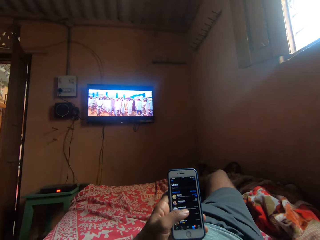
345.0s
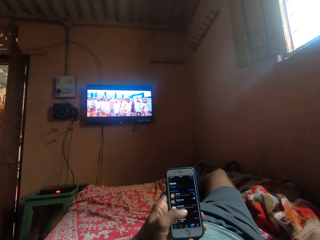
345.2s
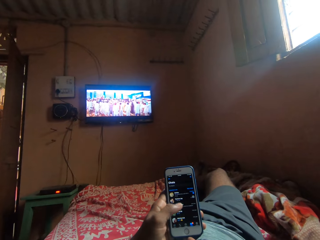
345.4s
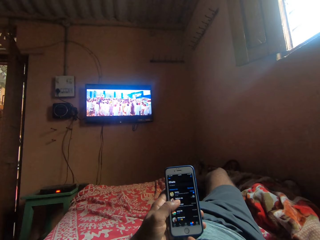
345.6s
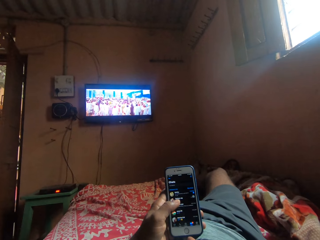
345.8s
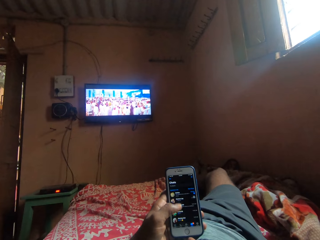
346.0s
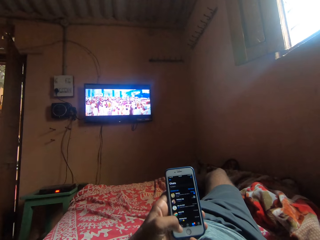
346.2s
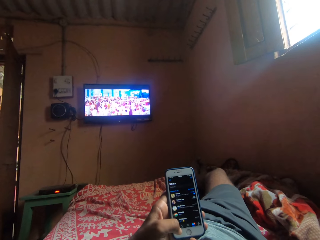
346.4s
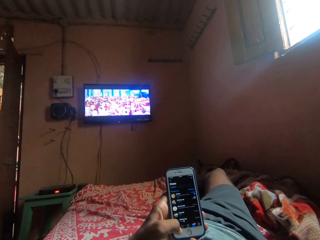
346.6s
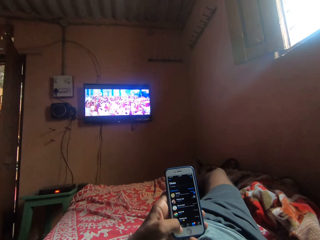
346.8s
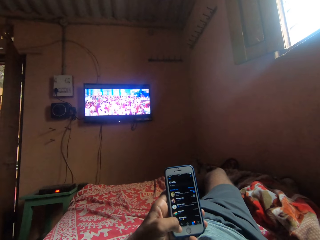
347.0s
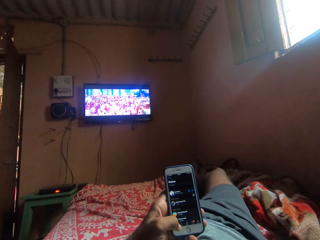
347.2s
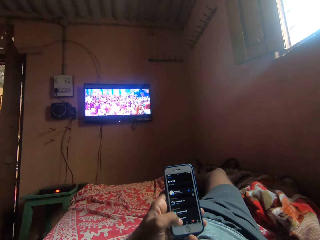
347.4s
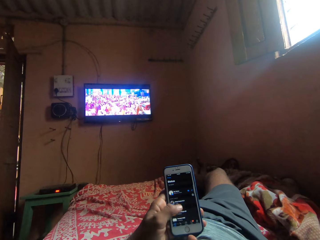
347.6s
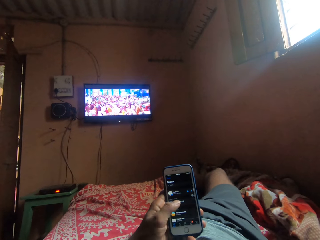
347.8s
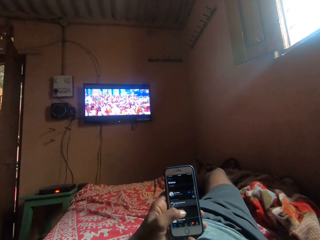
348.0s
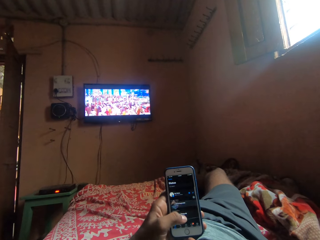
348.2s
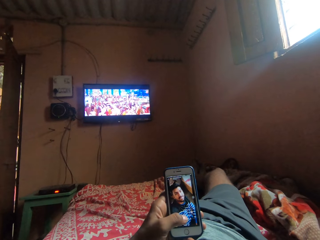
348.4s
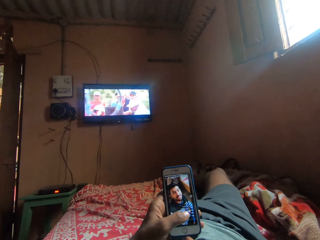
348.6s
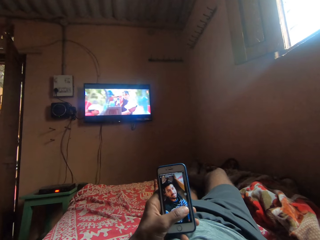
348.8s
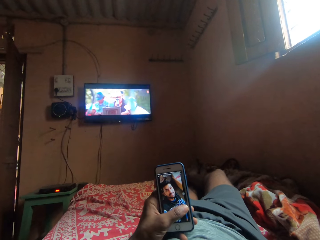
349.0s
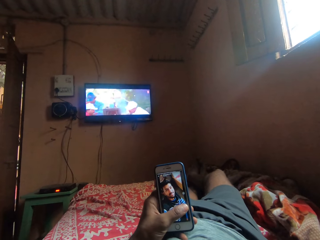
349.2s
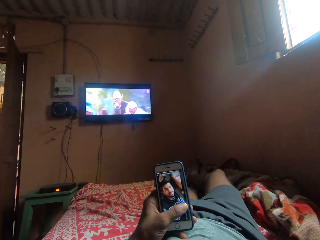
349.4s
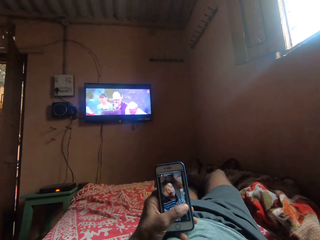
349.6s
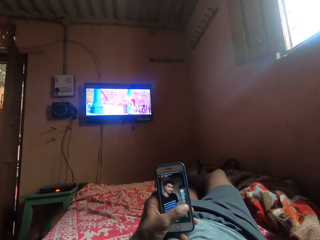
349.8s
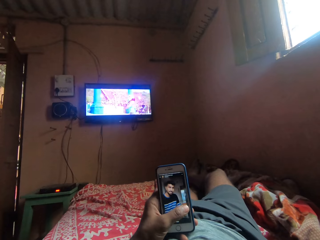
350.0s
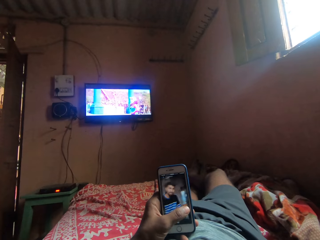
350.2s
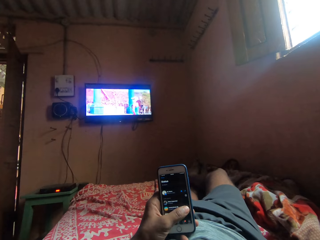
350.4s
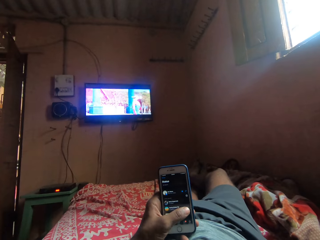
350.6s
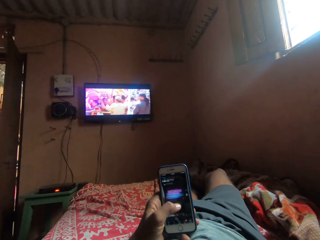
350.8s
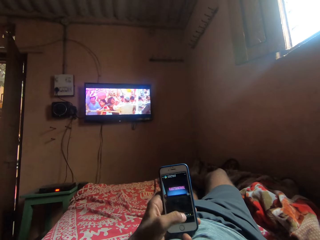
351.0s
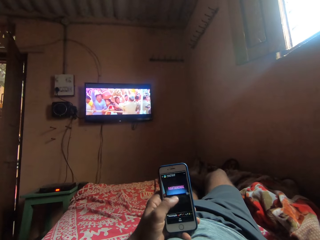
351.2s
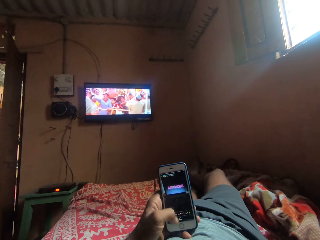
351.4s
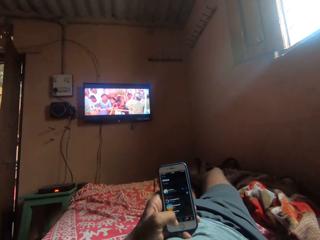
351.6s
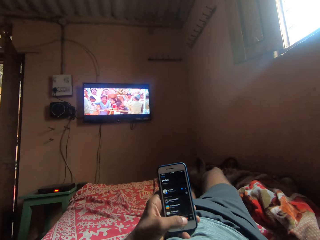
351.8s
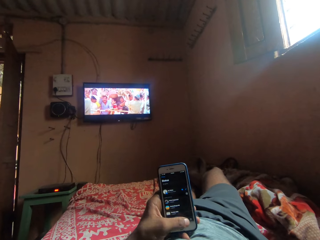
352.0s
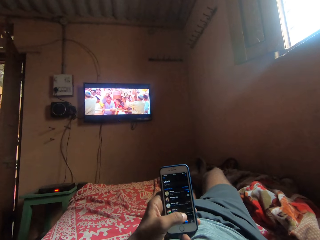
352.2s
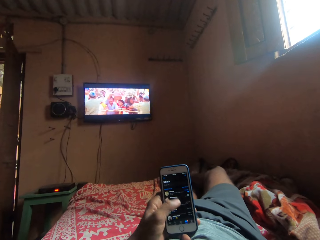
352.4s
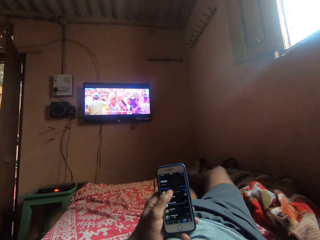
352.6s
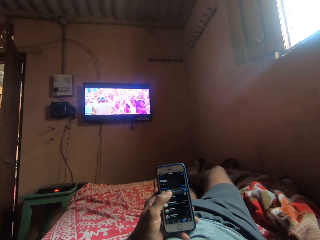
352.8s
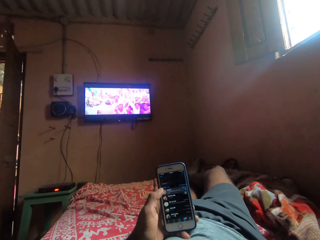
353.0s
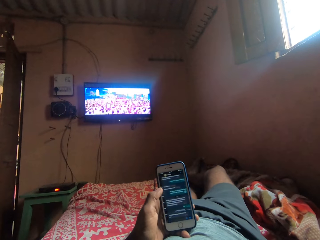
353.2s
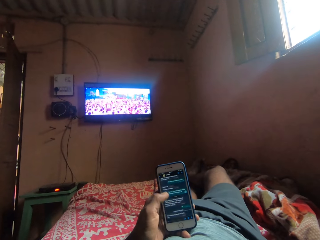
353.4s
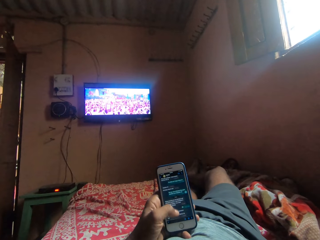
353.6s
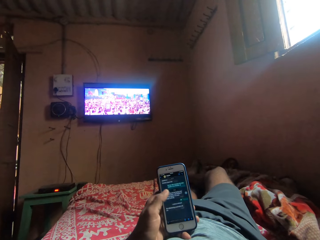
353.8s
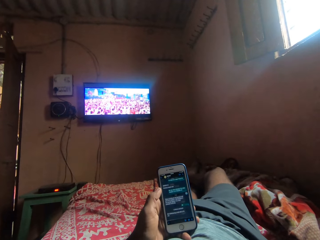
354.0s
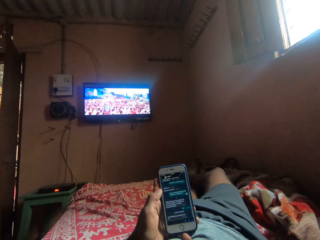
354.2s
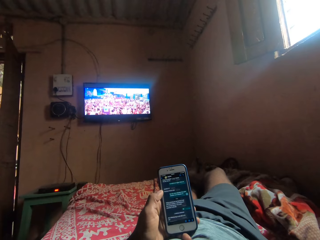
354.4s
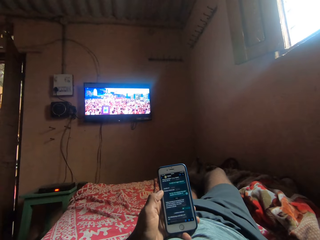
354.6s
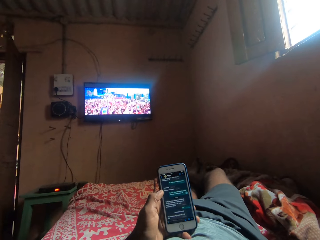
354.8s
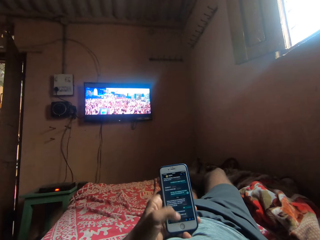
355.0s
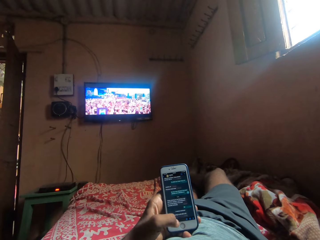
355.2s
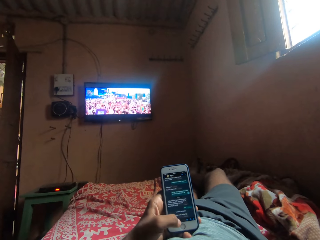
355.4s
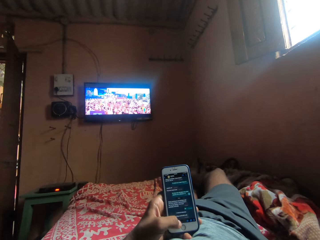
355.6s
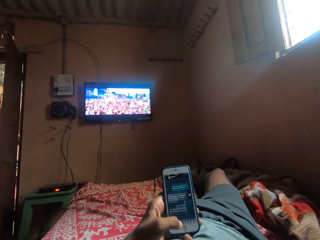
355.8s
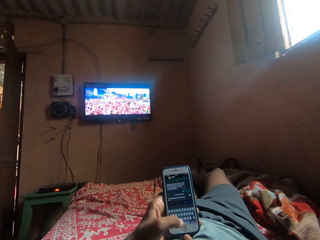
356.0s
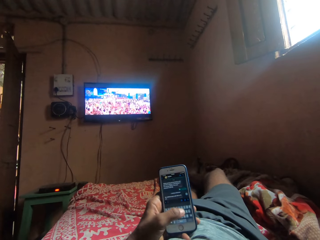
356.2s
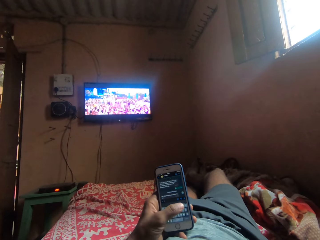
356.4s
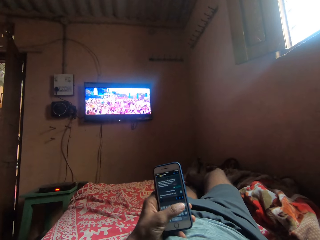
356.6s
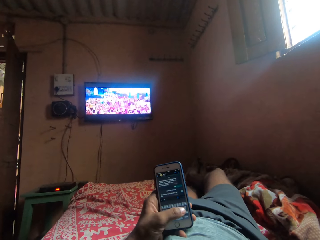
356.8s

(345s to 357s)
The camera wearer browses his phone.

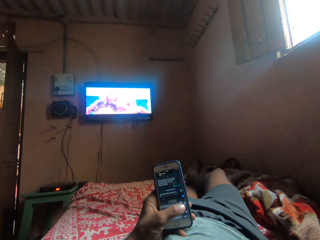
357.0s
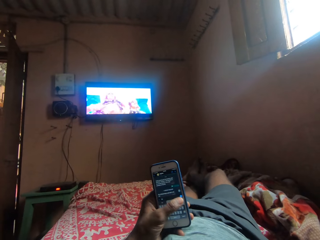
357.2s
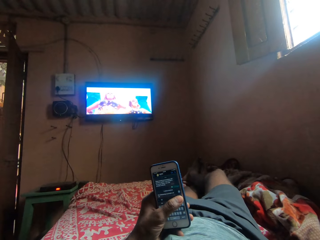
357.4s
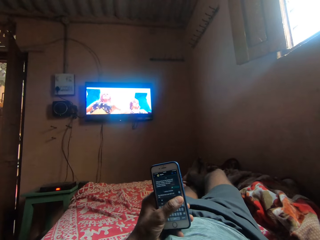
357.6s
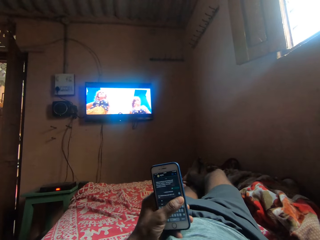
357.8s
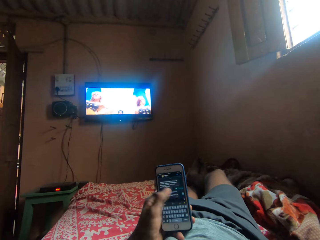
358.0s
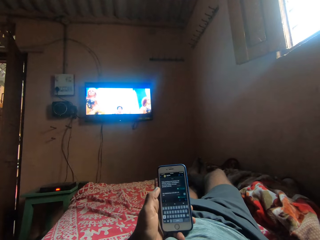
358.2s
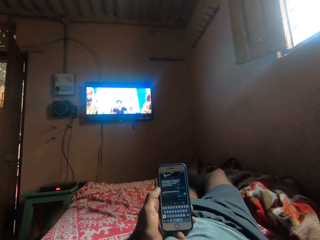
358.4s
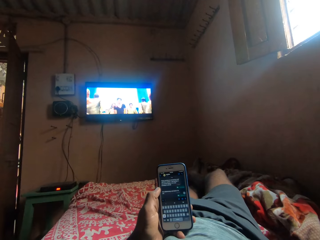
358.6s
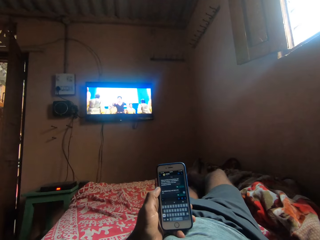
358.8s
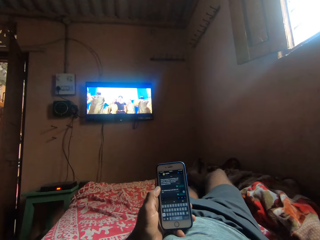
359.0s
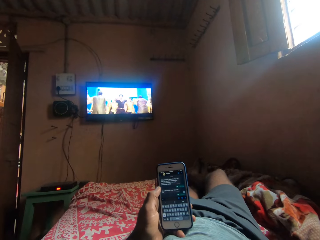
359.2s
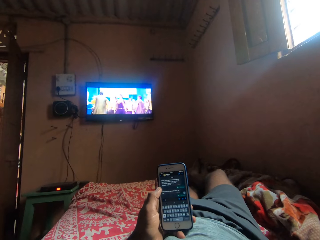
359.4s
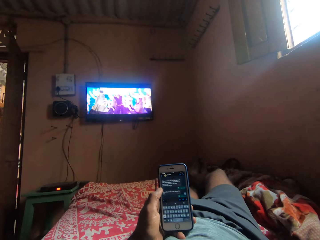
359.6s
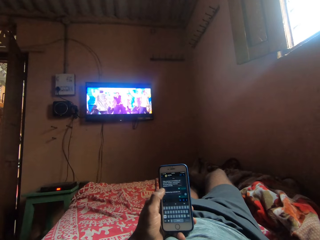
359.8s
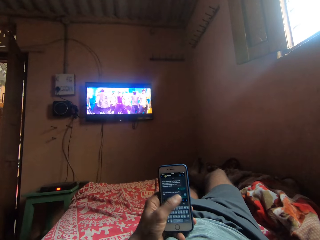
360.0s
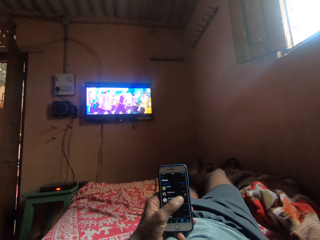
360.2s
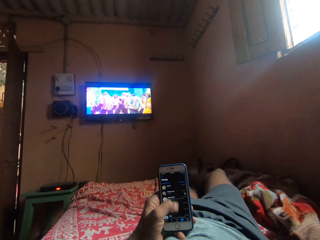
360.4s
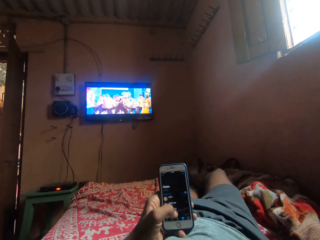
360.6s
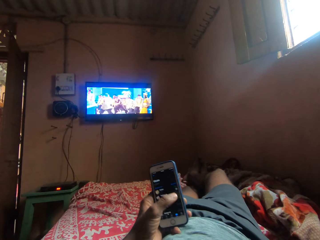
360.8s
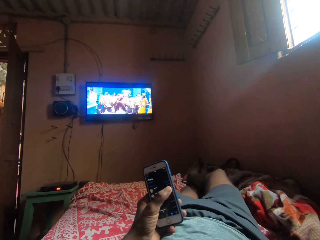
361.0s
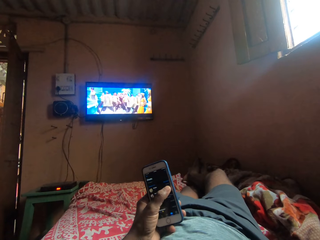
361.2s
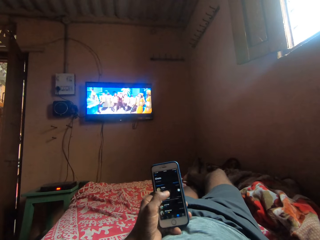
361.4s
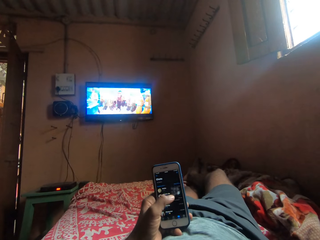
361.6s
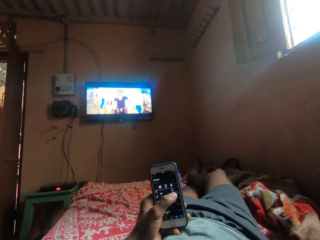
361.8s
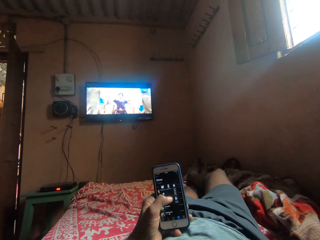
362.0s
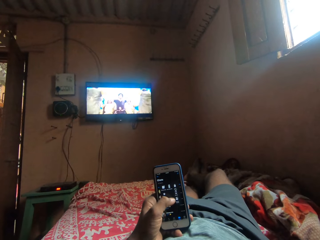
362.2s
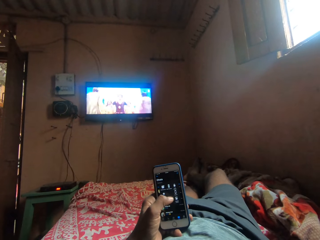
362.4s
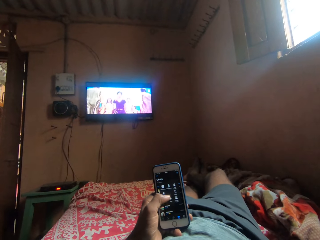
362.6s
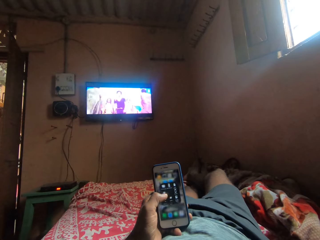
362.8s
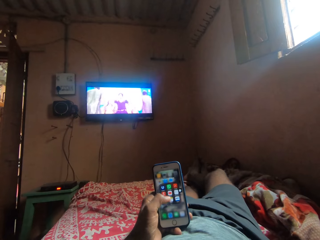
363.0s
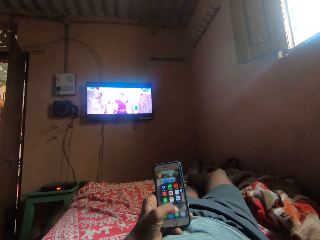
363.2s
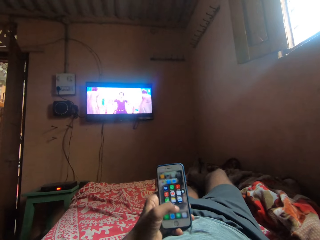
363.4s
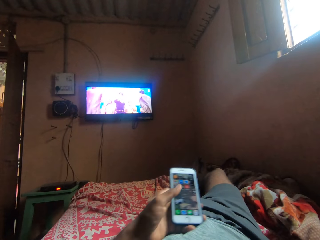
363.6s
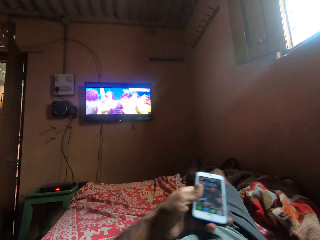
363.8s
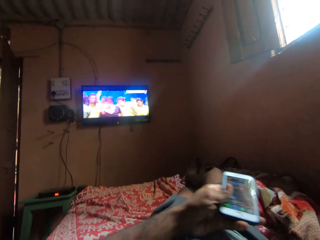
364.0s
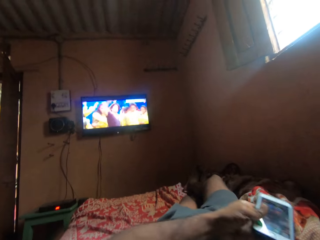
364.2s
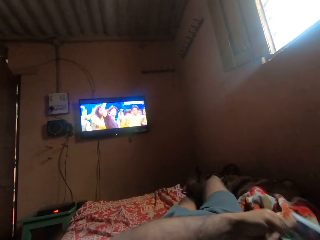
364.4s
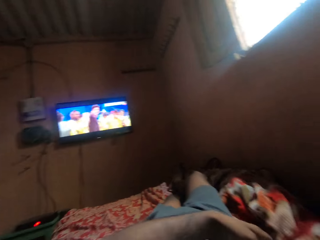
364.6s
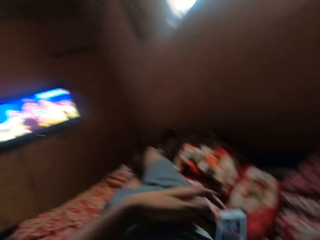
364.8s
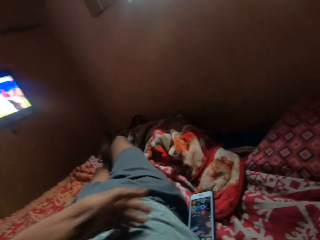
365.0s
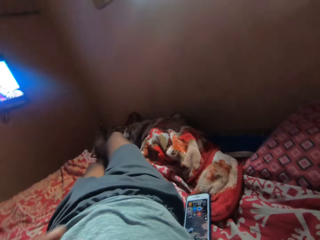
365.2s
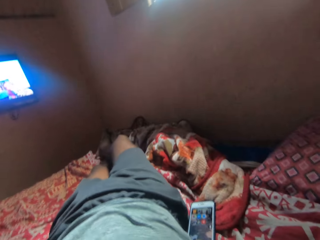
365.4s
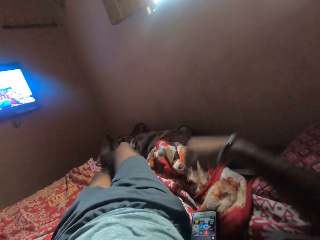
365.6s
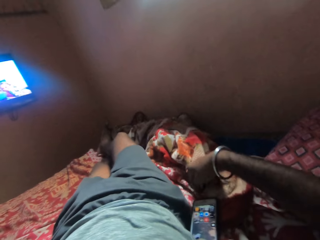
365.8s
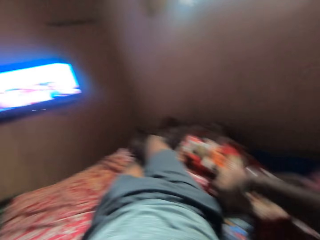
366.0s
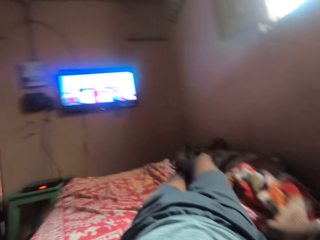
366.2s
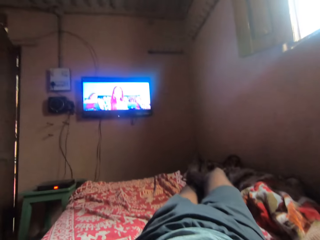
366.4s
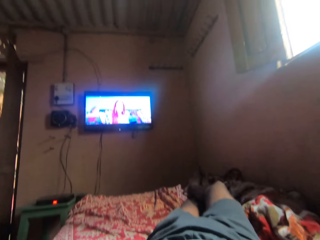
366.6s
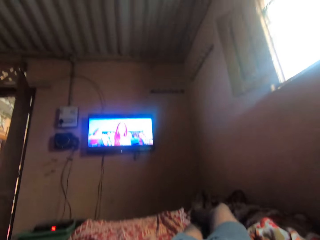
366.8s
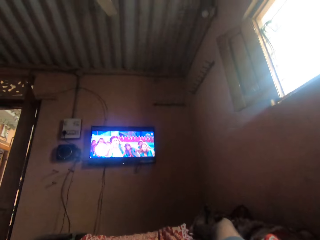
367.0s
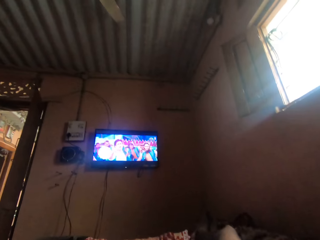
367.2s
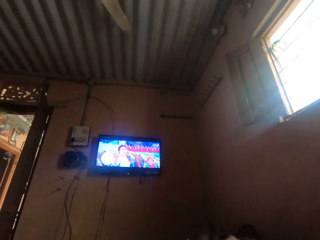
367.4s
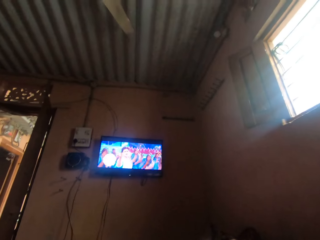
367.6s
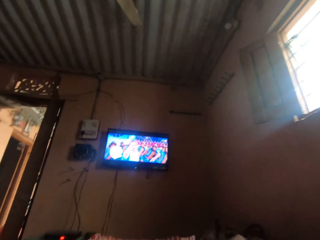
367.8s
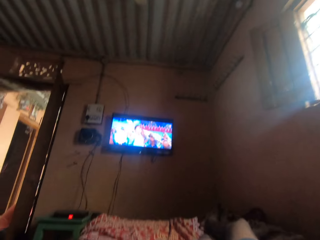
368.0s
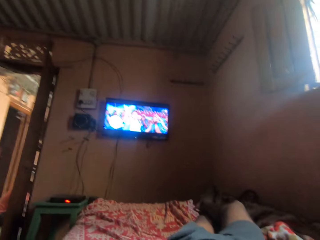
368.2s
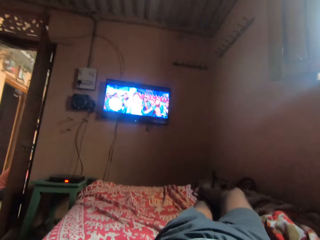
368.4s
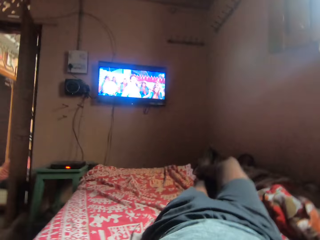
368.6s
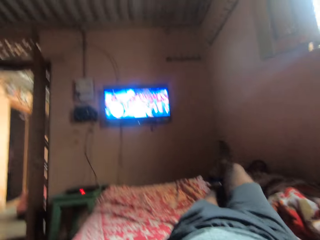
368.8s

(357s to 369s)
The camera wearer places his phone on the bed. He drops his right hand on the bed. He watches television.
